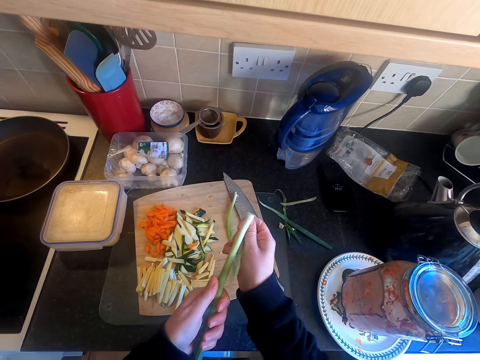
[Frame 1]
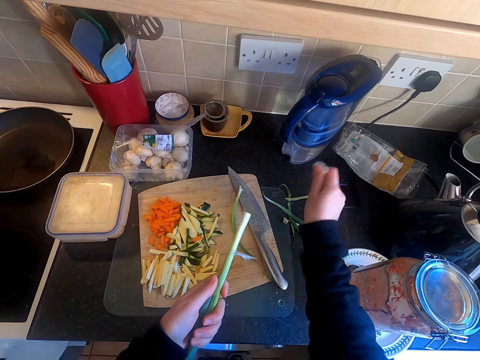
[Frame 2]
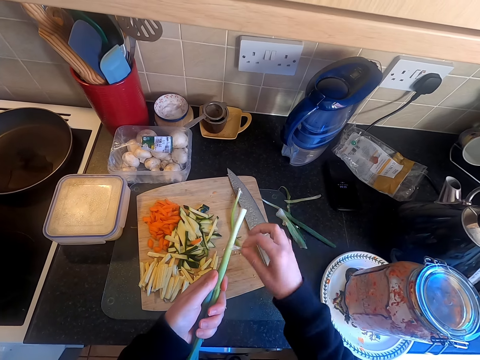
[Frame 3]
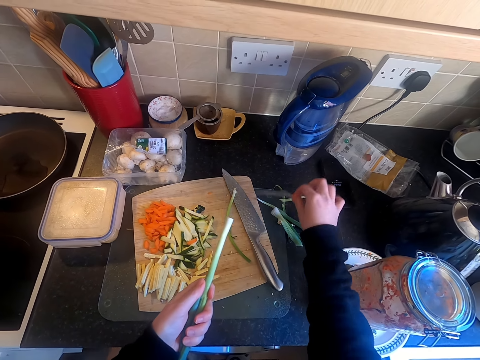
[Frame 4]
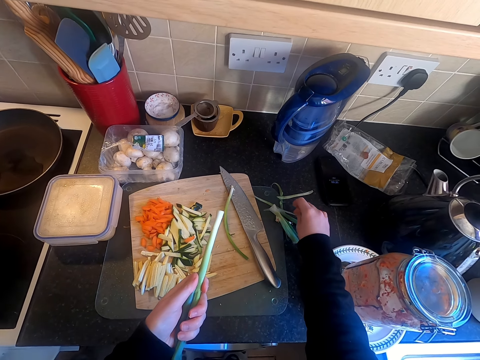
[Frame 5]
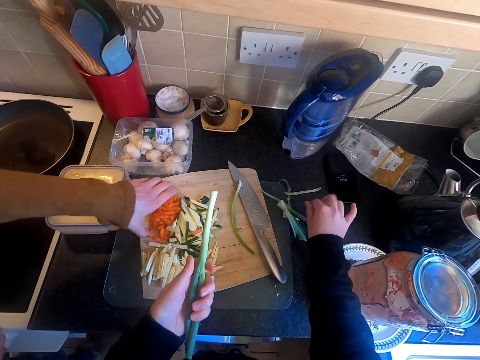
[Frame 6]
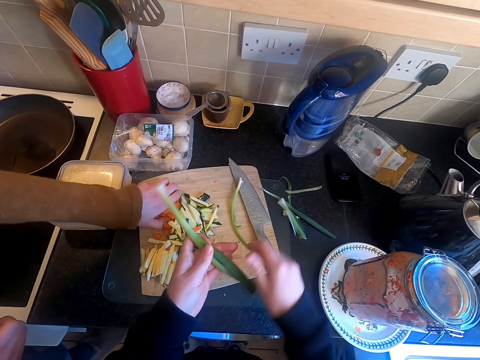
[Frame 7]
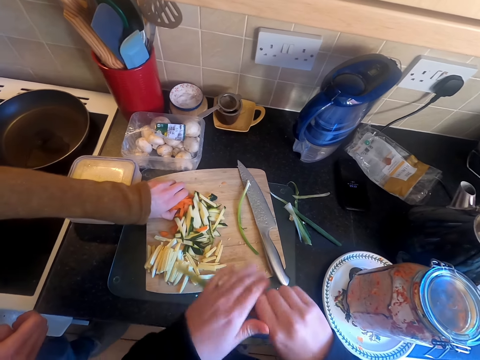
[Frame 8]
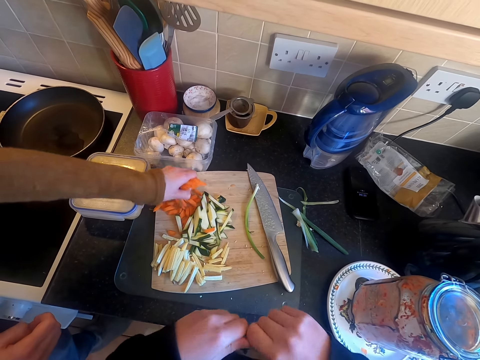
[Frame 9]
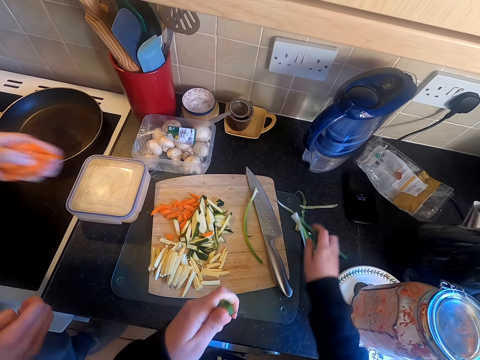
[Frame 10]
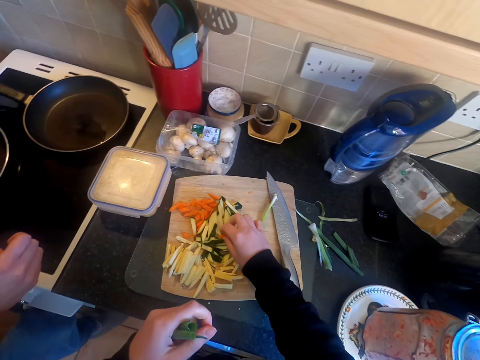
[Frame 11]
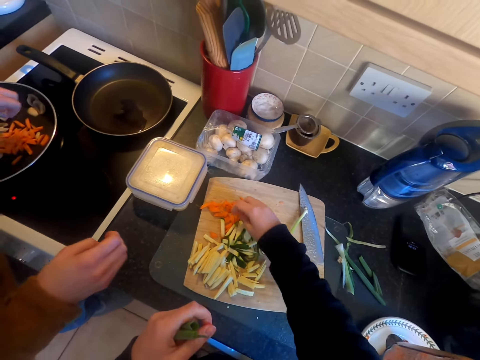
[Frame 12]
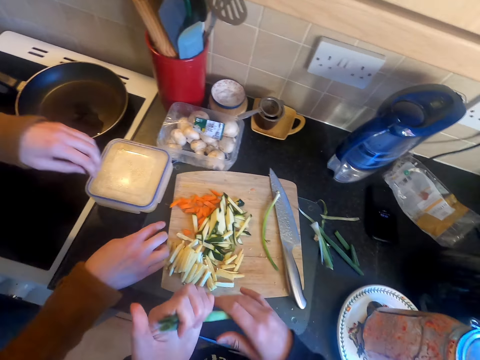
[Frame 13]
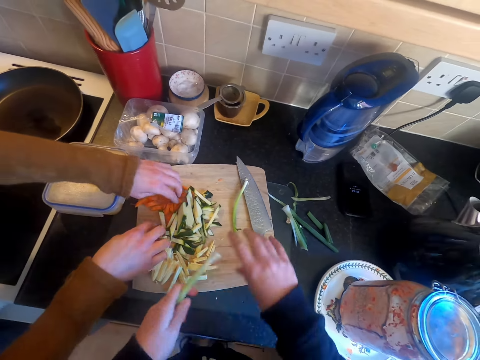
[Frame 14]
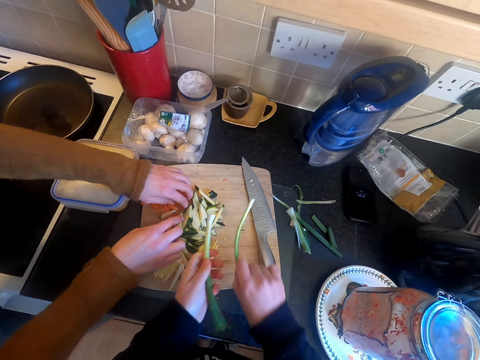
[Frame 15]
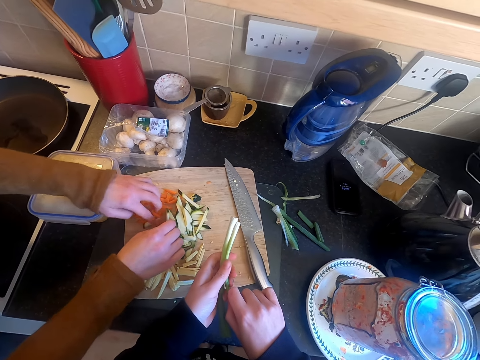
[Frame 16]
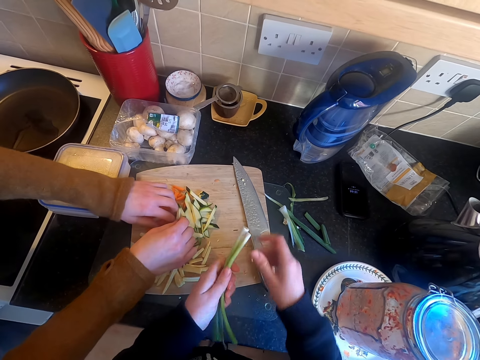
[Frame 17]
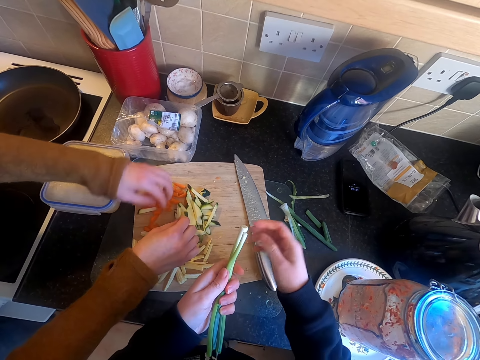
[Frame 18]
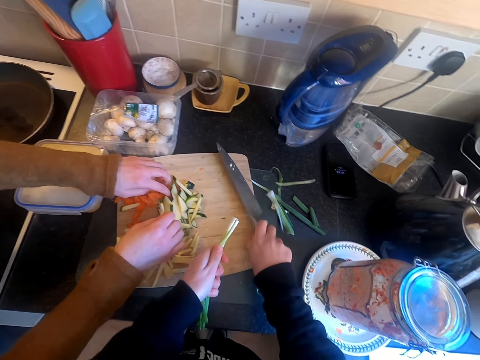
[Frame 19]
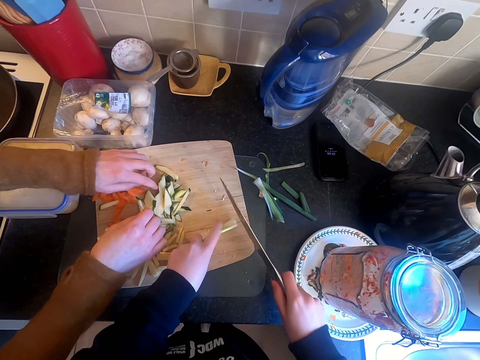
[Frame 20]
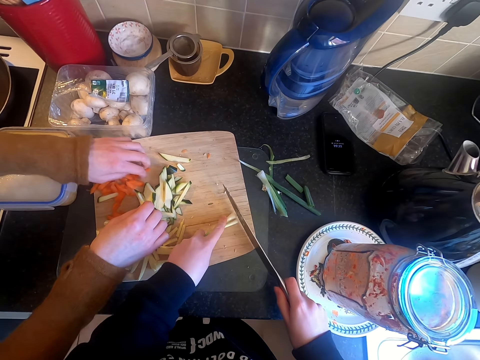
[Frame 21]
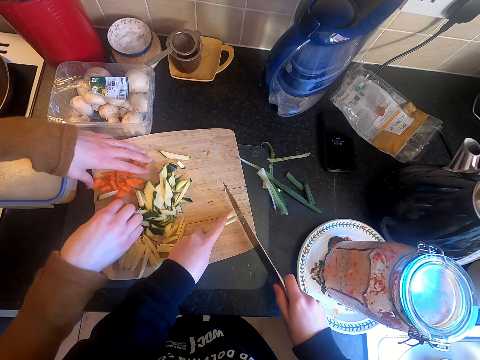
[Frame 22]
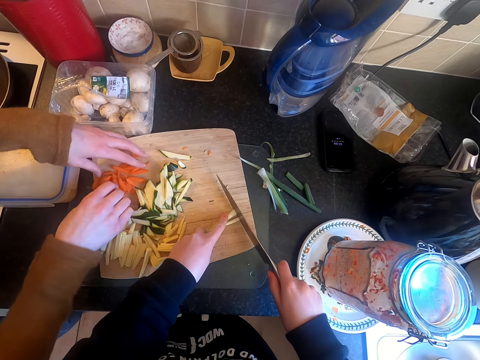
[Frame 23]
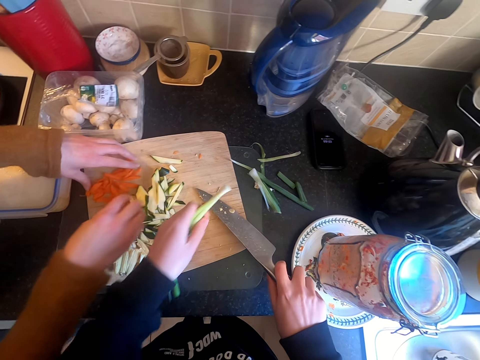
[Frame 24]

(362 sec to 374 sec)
The camera wearer peels the onion with the hand. A woman picks carrots from the cutting board. The camera wearer cuts the onion with the hand and moves something on the cutting board. The woman picks the carrot from the board. The camera wearer picks the onion from the board. They cut the onion with a knife.

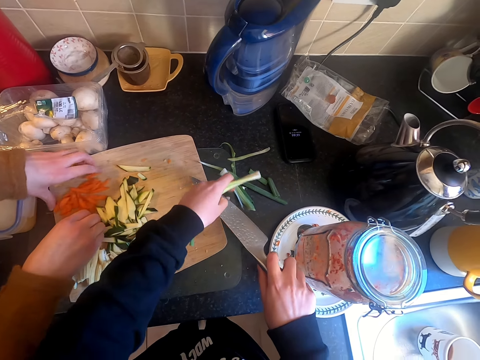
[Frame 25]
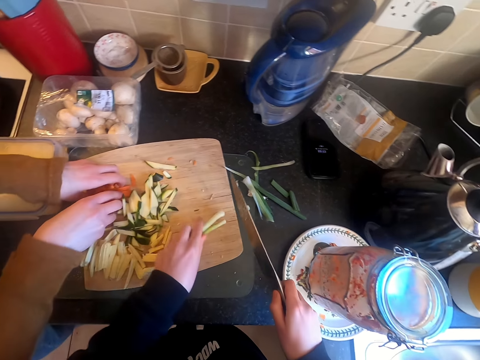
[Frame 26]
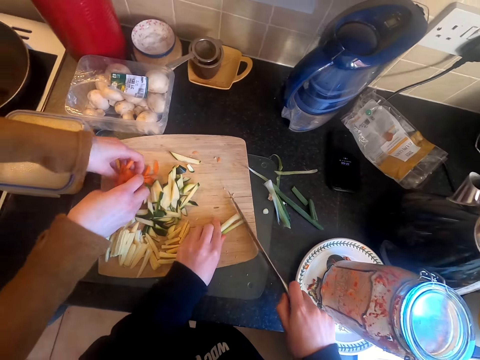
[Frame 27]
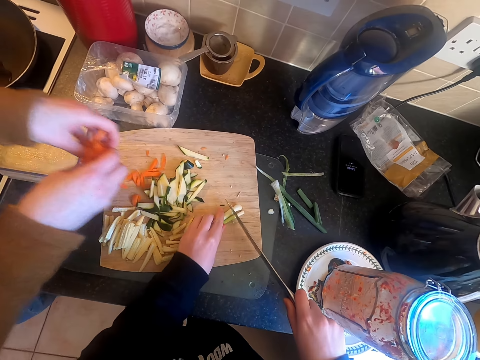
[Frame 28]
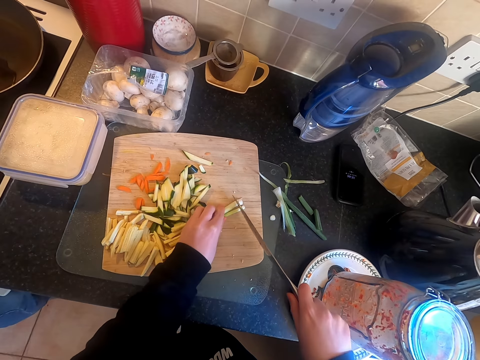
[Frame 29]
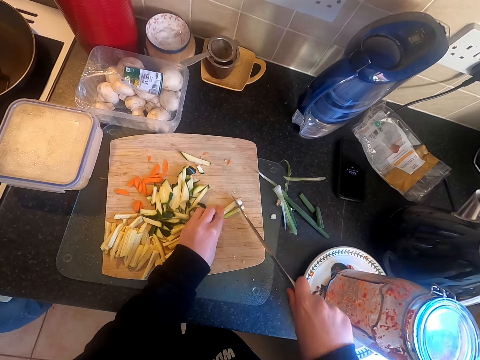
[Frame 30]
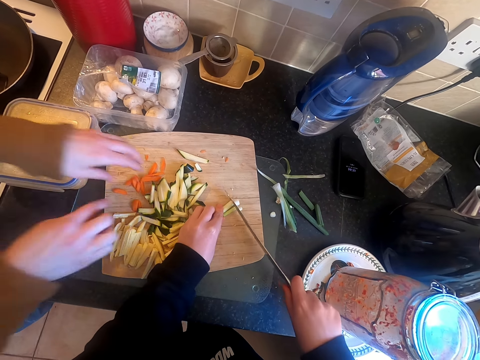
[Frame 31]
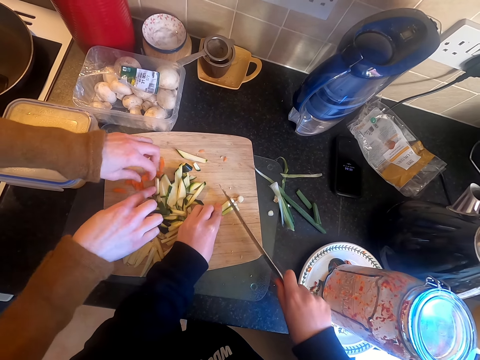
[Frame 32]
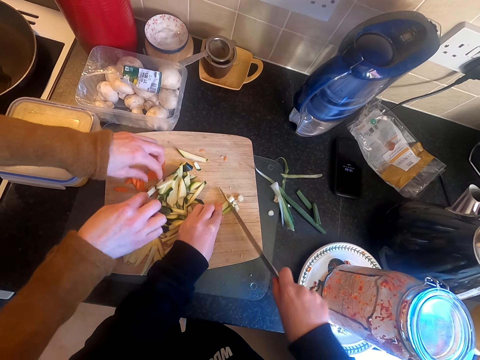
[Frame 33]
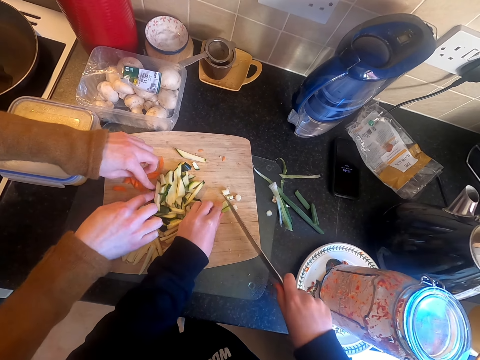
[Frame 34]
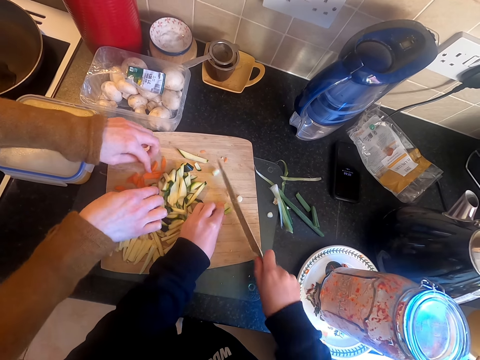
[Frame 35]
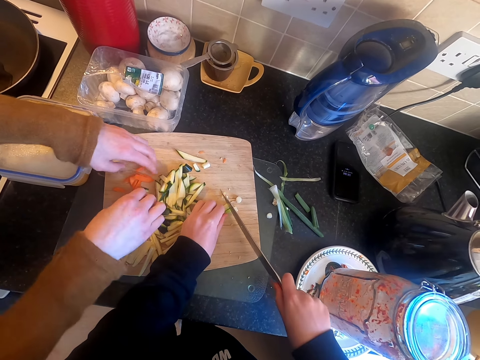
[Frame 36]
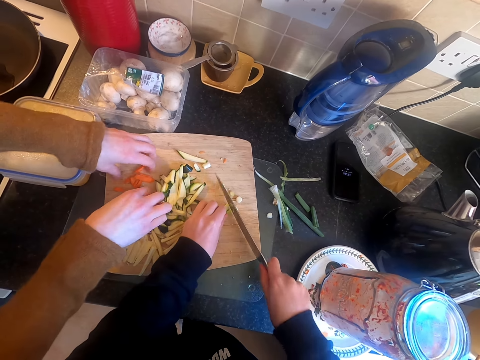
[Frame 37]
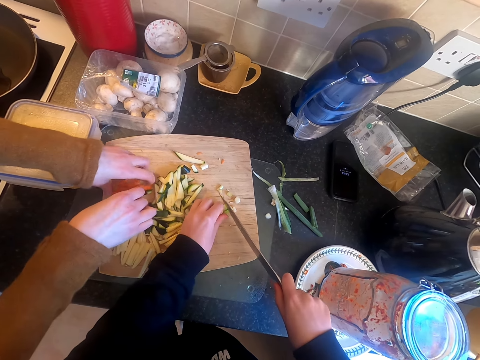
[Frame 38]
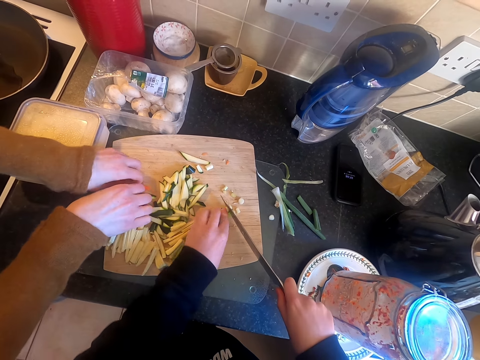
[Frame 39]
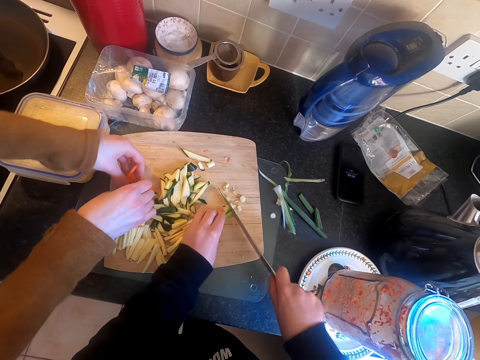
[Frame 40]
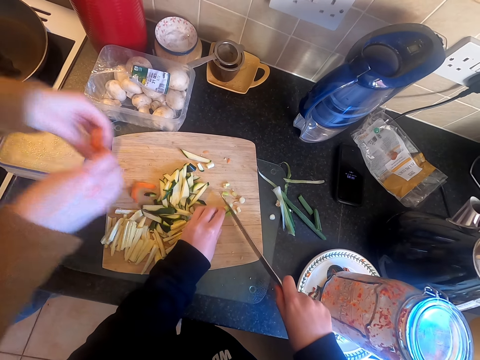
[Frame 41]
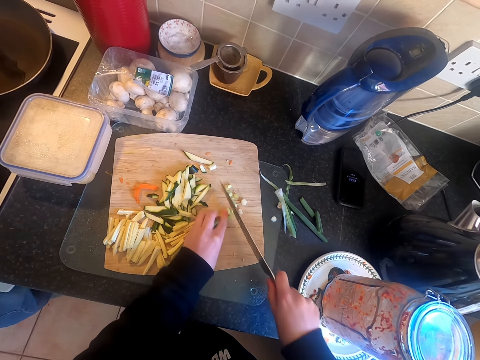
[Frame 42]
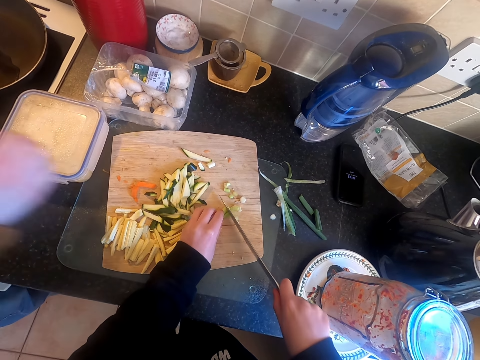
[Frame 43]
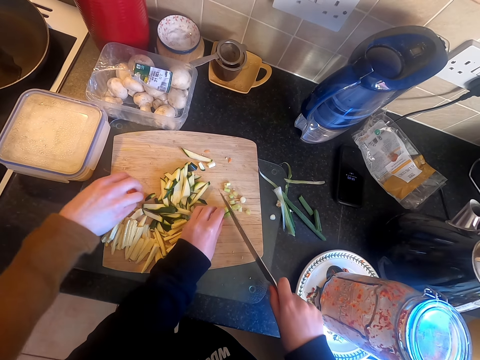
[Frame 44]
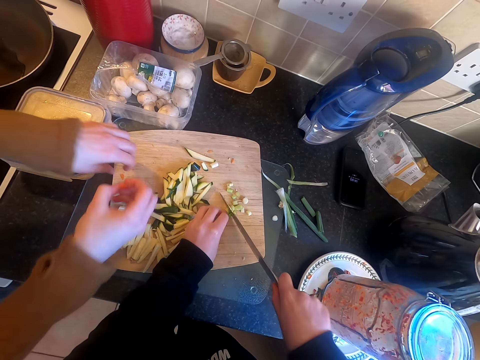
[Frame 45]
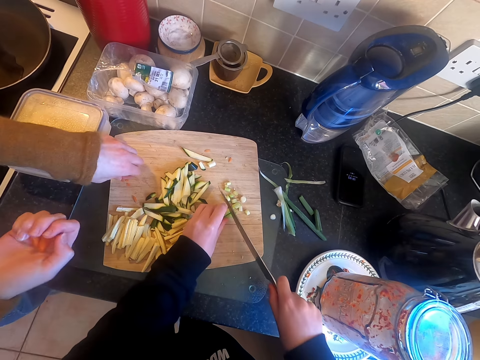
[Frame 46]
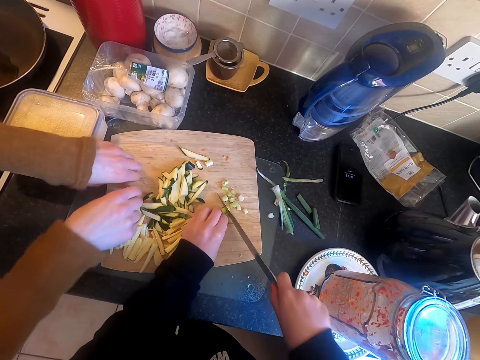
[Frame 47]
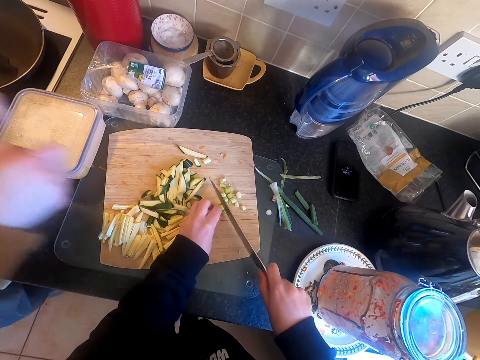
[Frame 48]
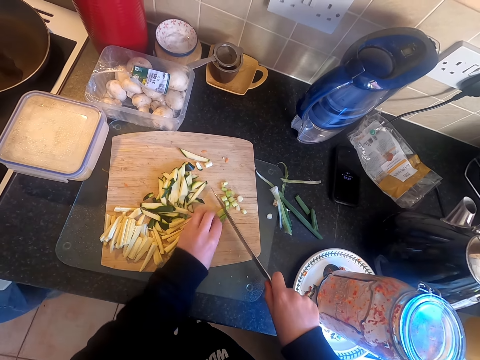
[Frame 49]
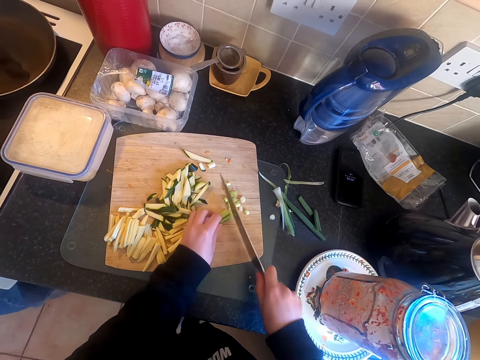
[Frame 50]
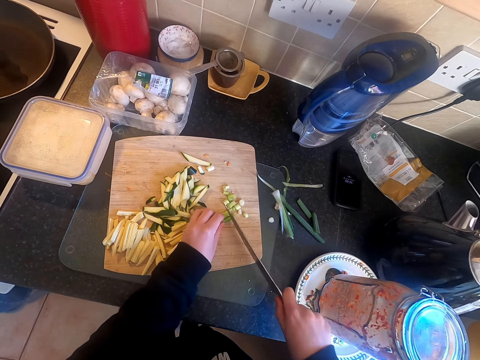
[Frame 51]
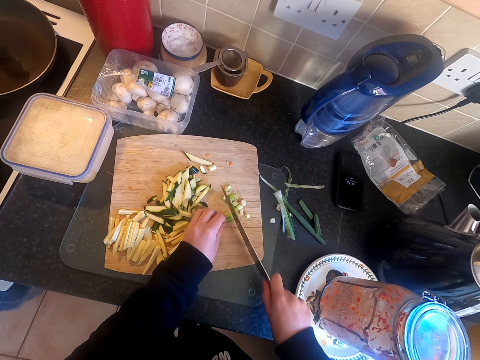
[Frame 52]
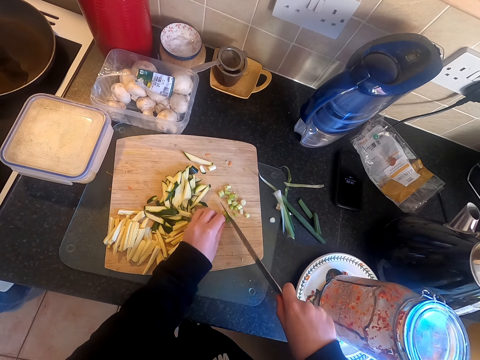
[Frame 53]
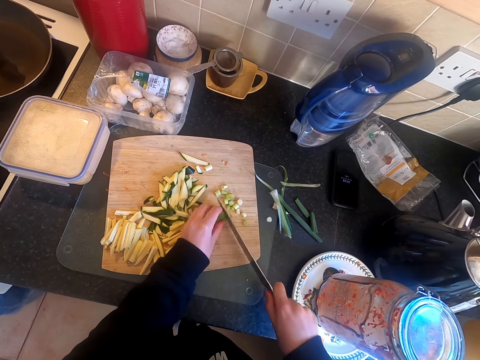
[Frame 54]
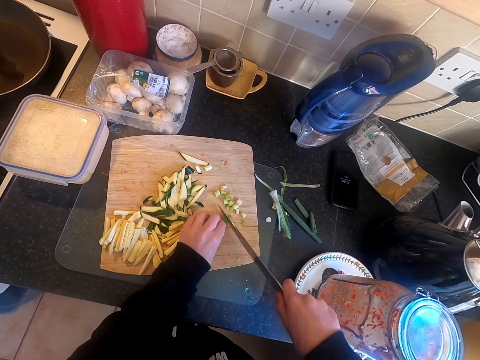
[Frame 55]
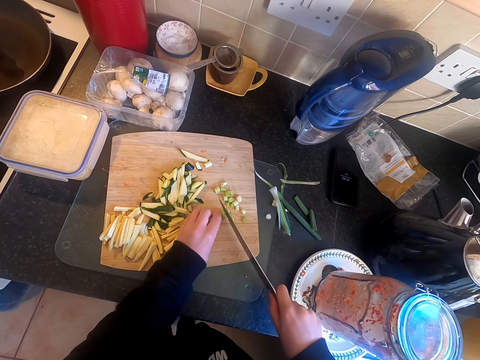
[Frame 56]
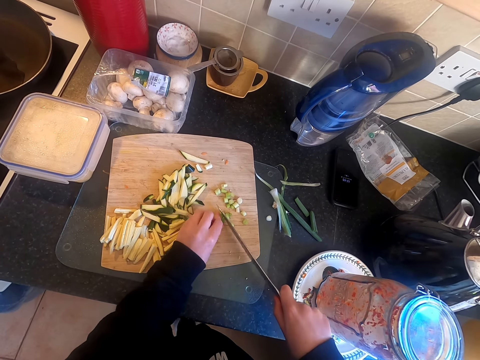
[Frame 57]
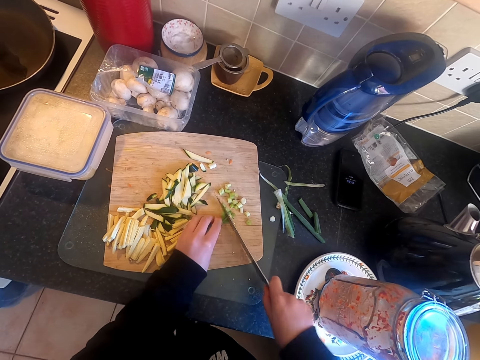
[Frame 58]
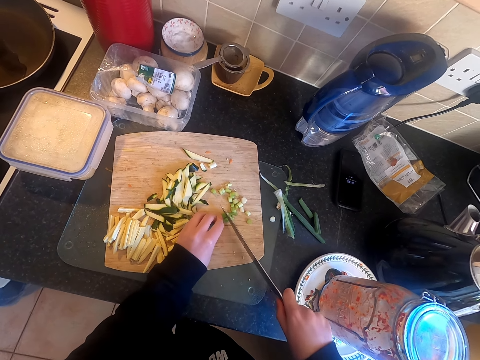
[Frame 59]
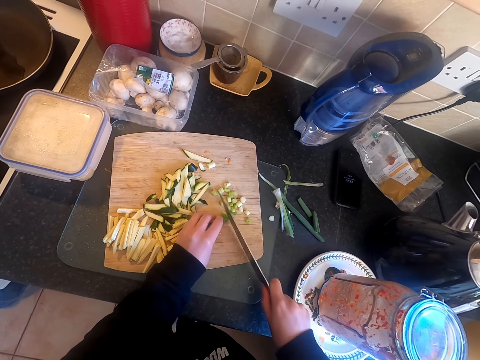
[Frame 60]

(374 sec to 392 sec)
A woman picks carrots from the cutting board. The camera wearer cuts the onion with a knife. The woman picks carrots from the cutting board. The camera wearer cuts the onion with the knife. The woman picks the carrot. The camera wearer cuts the onion.
